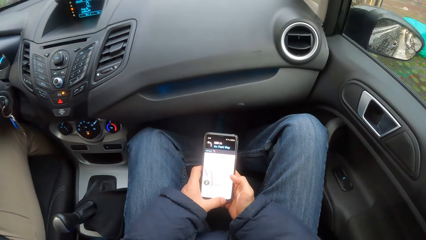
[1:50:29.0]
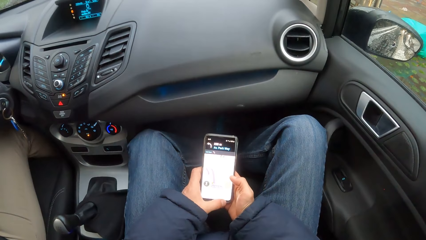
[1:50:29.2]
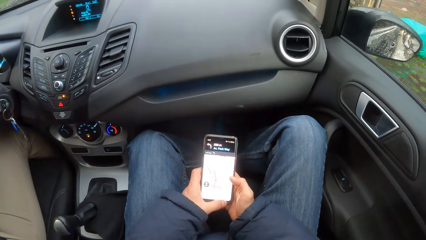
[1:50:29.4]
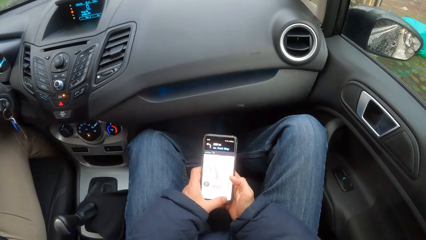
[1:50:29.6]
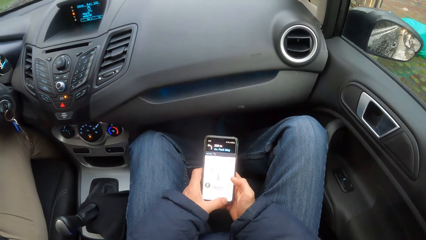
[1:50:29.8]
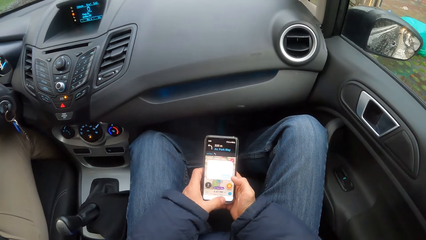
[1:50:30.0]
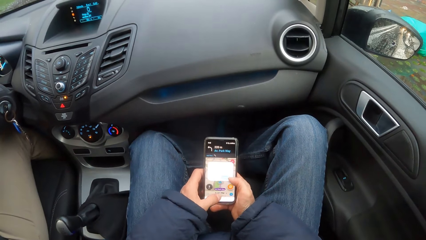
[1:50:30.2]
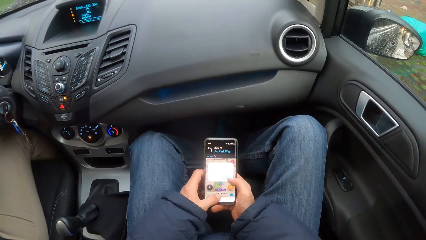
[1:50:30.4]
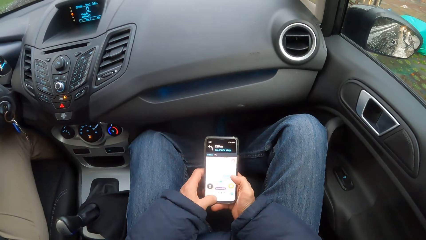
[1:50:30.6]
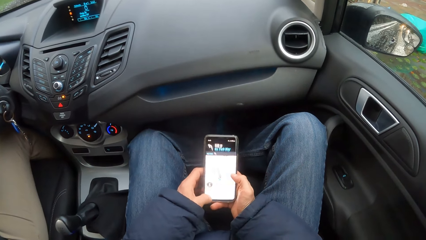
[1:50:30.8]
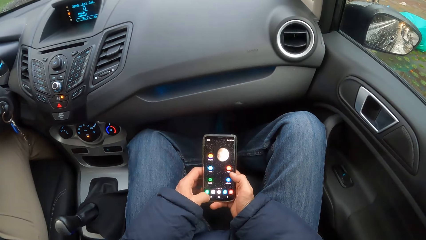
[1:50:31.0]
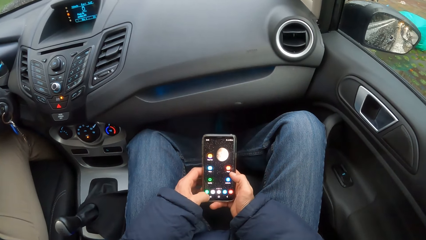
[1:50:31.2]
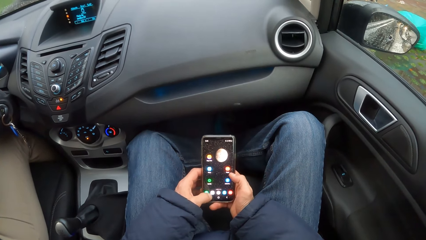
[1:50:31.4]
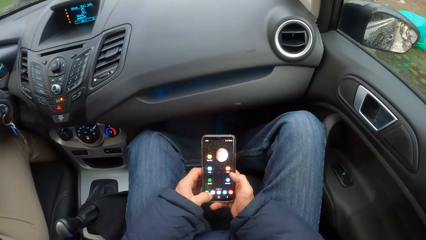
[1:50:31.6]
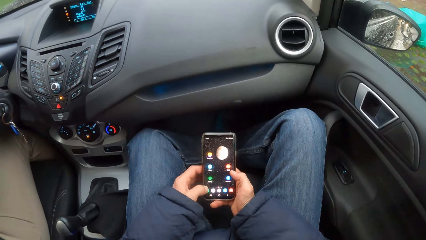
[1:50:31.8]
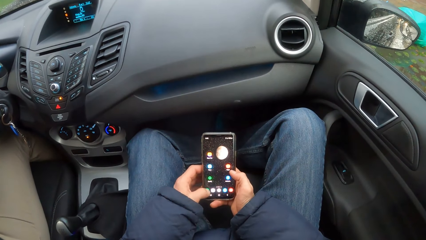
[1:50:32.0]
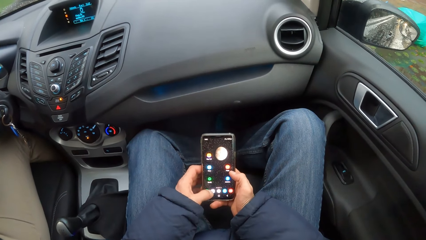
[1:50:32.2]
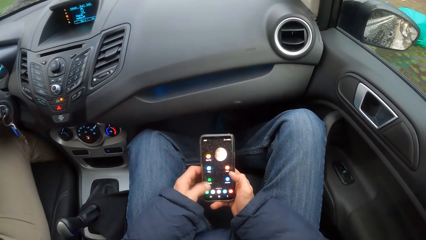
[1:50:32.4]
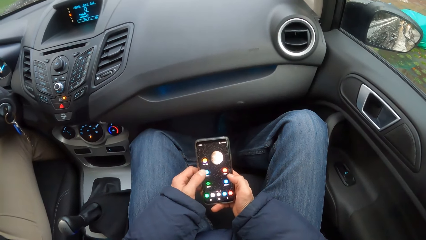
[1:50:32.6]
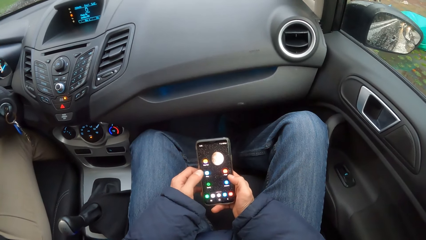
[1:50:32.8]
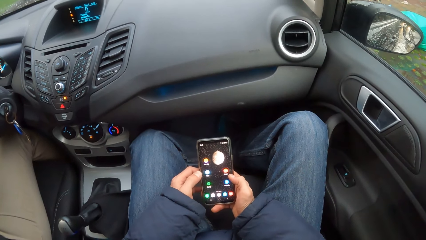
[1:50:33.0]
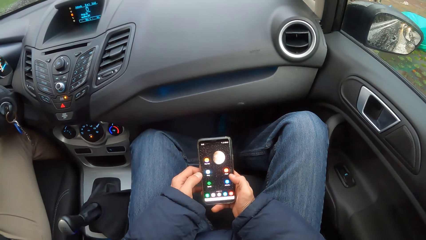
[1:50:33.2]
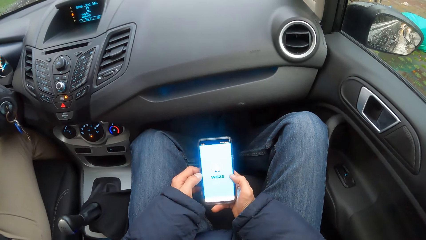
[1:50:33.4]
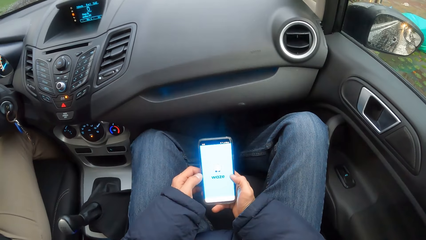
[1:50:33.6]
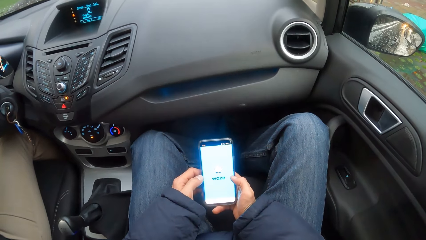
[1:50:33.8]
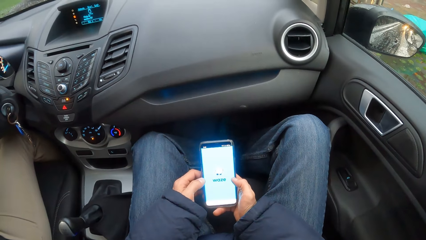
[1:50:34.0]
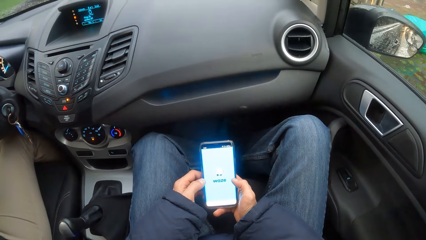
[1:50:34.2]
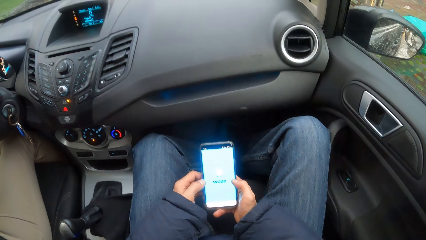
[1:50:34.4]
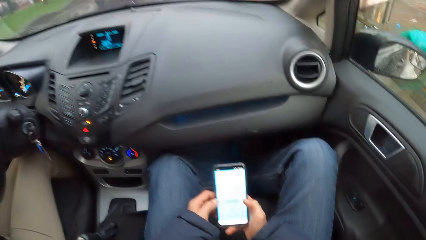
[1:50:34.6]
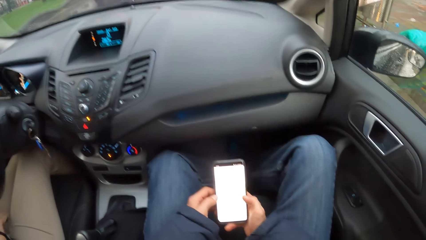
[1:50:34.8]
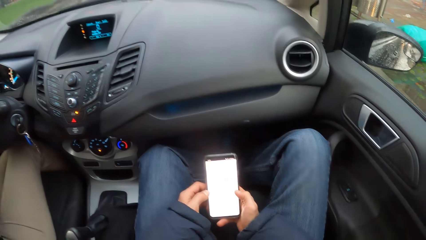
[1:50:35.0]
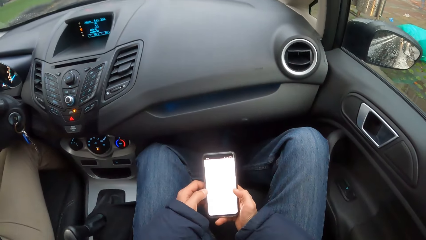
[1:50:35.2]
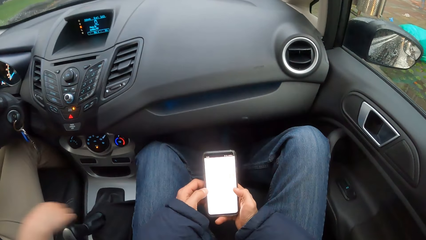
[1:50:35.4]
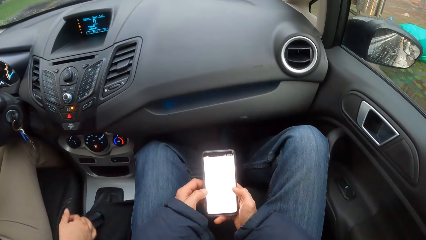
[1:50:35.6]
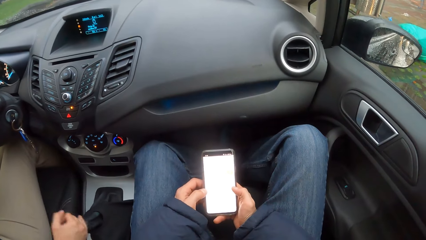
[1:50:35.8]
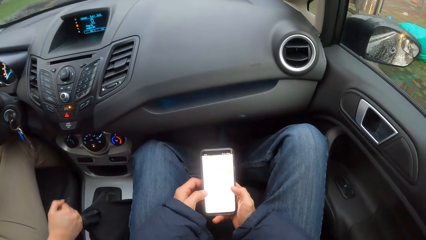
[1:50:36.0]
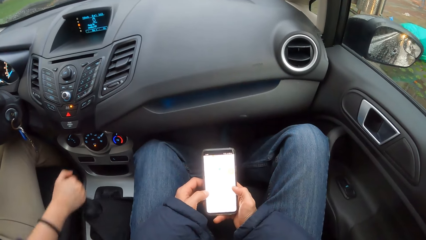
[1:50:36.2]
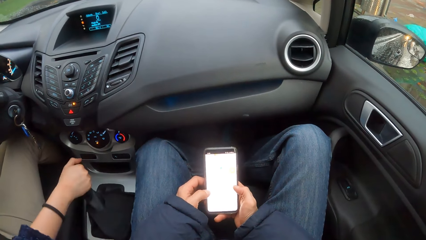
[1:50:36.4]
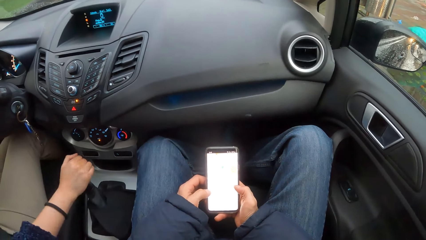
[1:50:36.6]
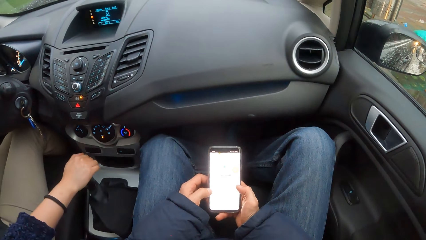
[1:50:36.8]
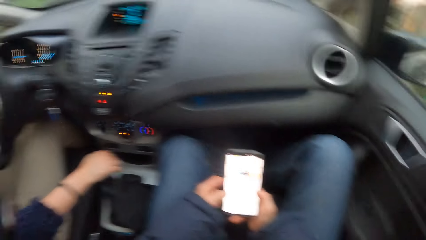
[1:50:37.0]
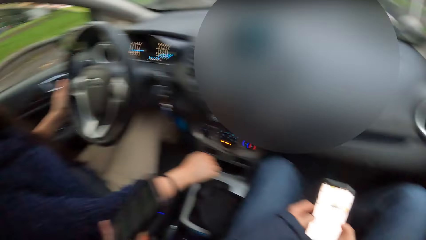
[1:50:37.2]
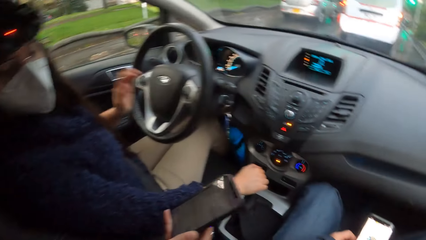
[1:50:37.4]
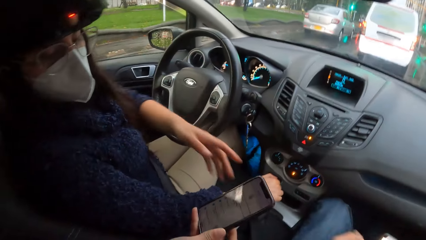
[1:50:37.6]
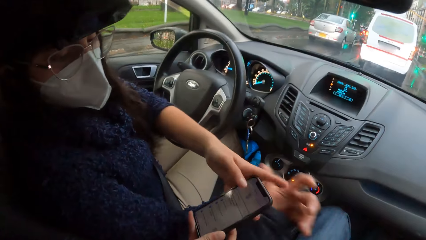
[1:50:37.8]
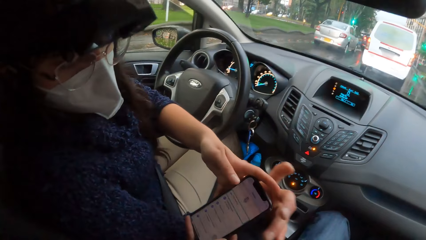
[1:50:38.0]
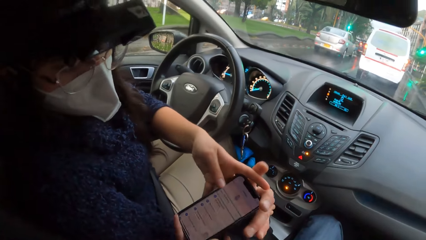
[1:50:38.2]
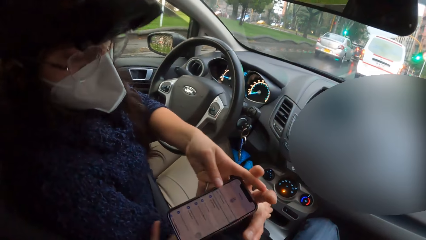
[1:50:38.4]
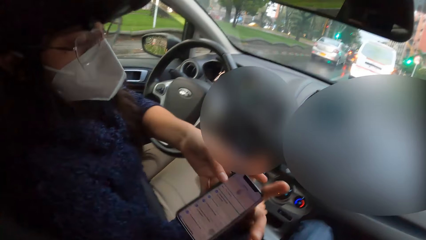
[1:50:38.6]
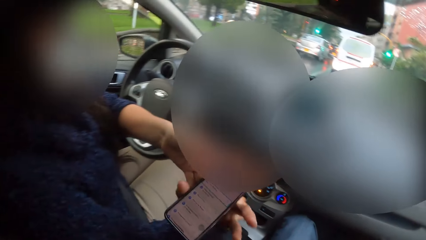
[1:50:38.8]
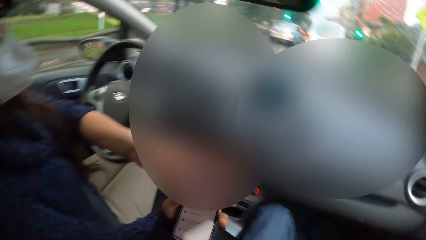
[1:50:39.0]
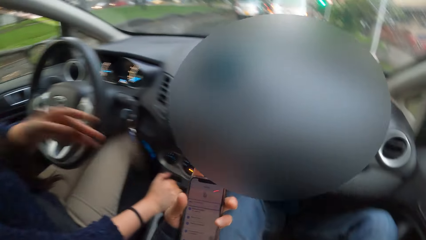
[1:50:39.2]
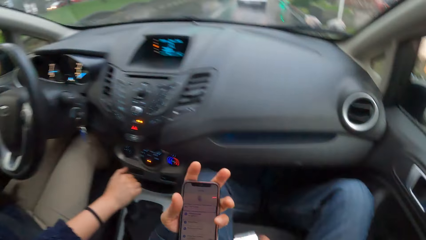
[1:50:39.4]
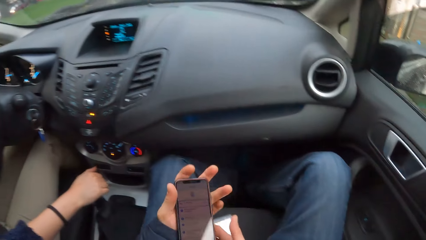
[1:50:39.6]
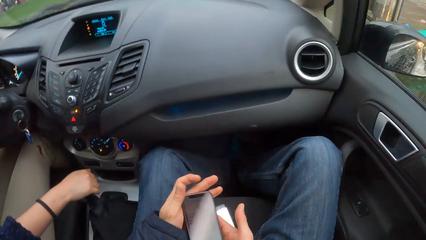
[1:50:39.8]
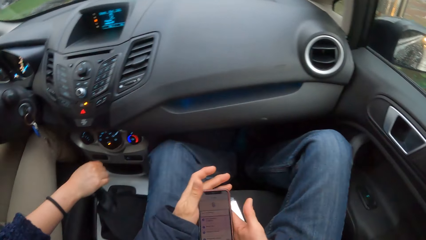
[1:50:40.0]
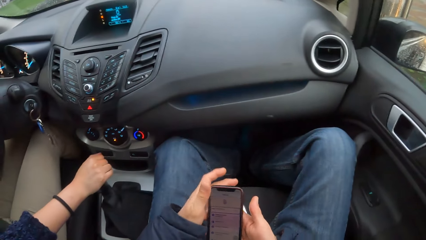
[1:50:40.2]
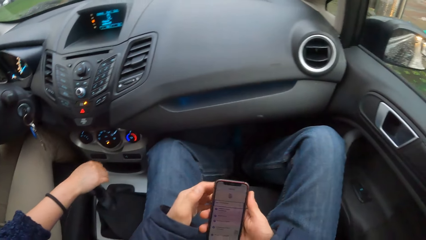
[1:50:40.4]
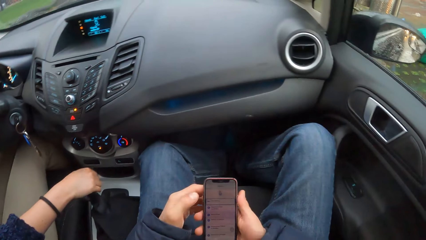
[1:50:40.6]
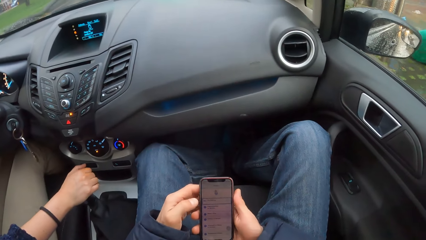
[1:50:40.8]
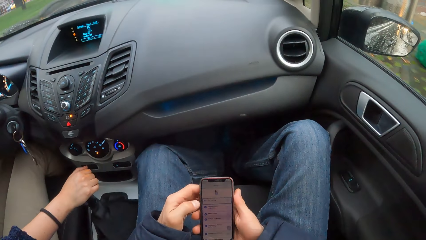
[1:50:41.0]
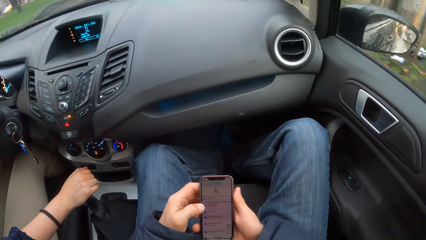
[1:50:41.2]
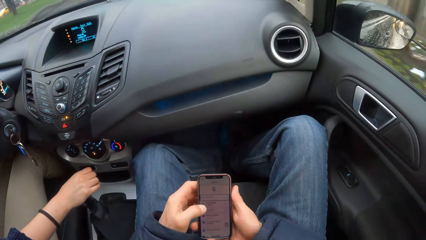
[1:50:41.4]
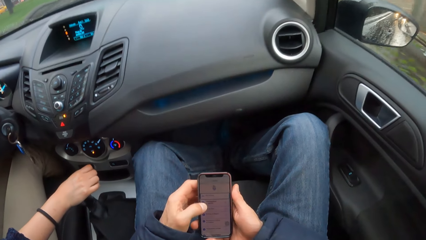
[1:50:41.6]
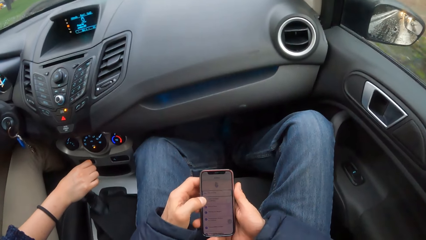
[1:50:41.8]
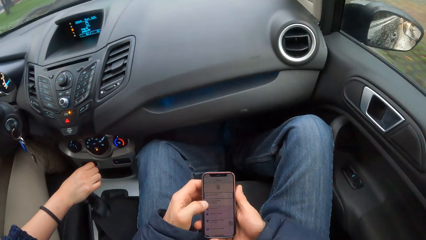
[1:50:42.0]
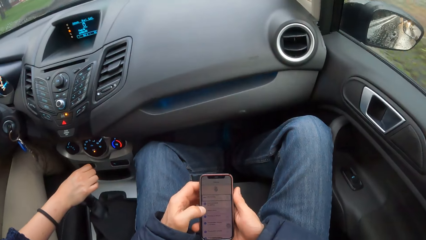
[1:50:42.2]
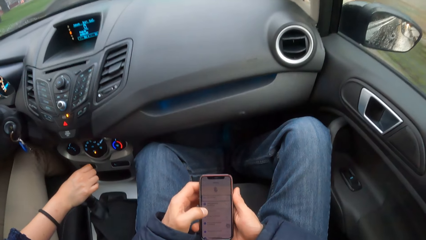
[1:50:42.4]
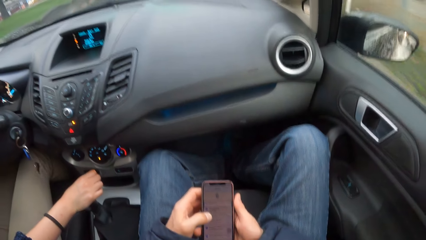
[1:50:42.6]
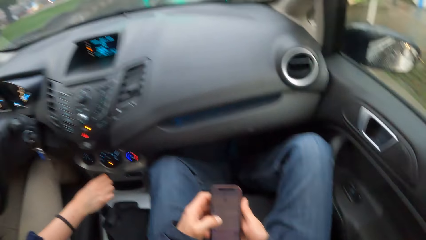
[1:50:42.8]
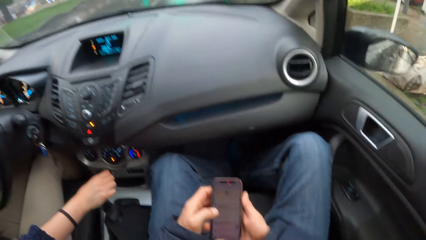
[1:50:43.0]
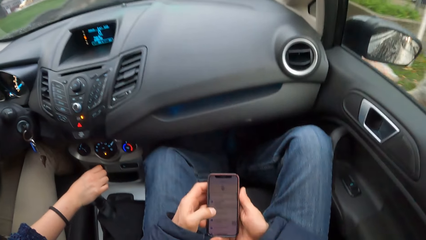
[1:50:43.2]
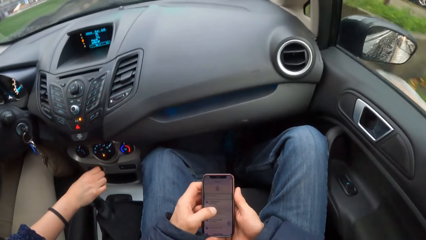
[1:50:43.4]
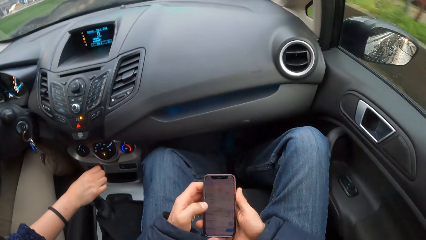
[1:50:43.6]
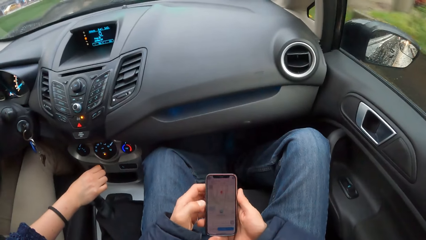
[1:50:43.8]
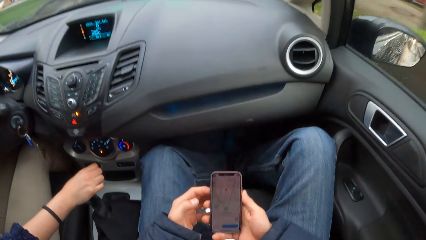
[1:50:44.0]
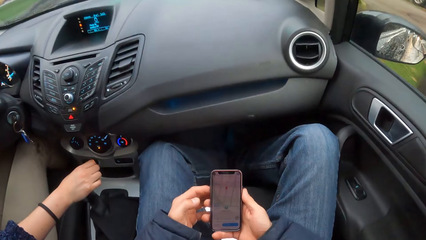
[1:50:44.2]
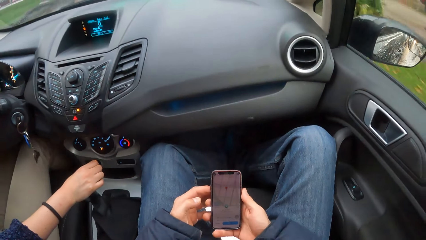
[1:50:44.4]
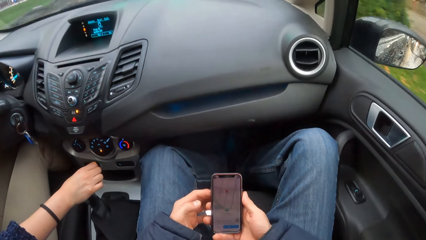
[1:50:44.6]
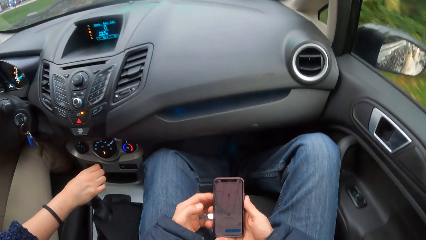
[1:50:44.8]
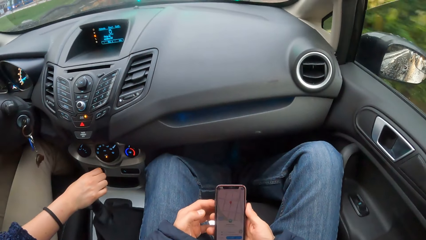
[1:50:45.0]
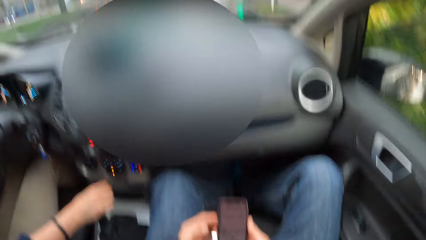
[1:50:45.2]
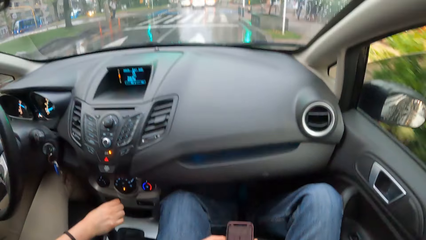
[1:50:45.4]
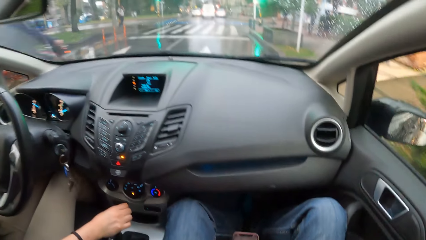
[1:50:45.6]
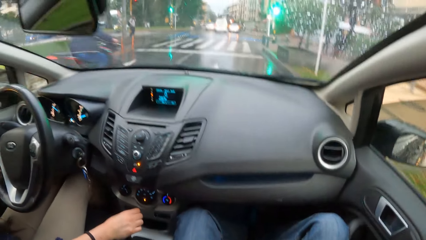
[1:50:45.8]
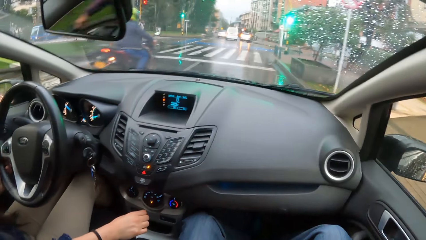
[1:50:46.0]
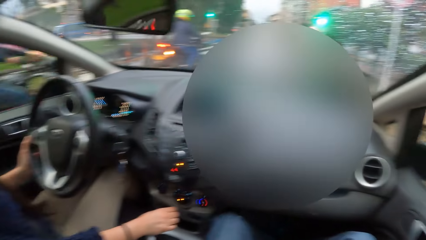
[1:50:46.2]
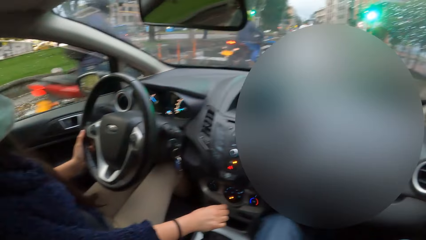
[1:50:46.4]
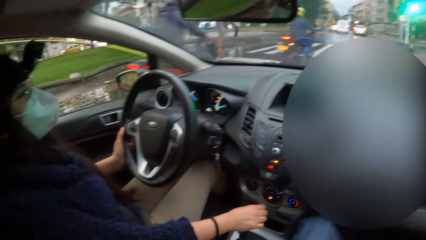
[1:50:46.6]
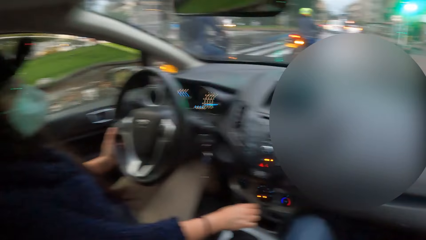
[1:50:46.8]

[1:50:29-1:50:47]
A woman operates the gear with her right hand. The camera wearer passes the phone to the woman. The woman holds the phone in the camera wearer's hand with her left hand. The camera wearer holds back the phone with his left hand. He operates the phone with both hands. The woman holds the gear with her right hand.
